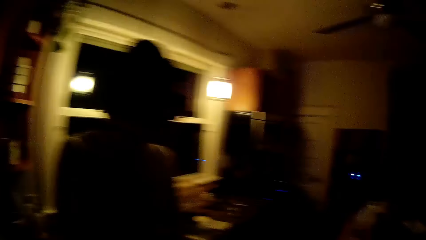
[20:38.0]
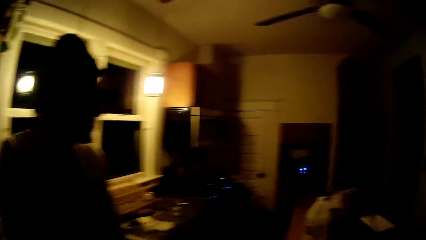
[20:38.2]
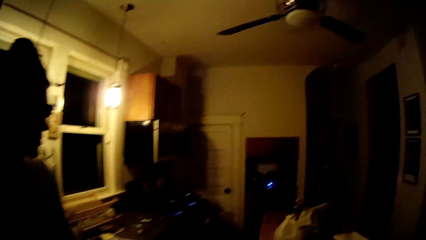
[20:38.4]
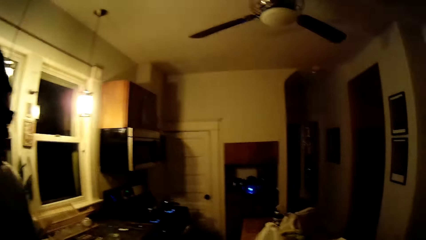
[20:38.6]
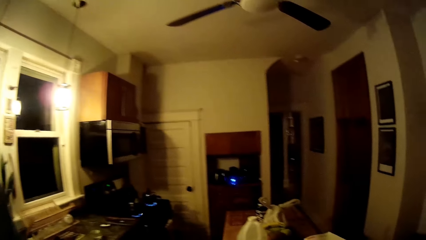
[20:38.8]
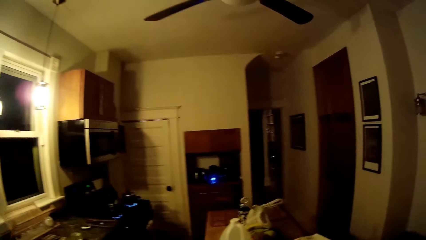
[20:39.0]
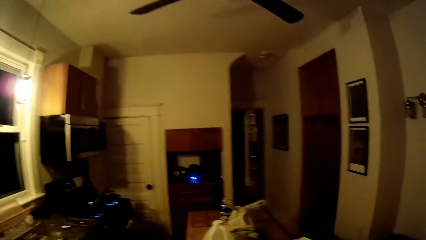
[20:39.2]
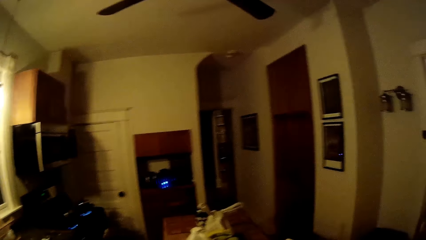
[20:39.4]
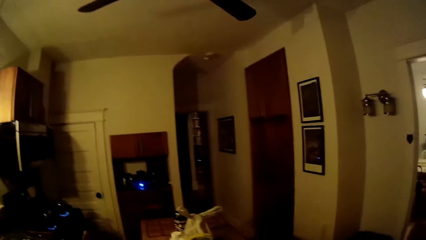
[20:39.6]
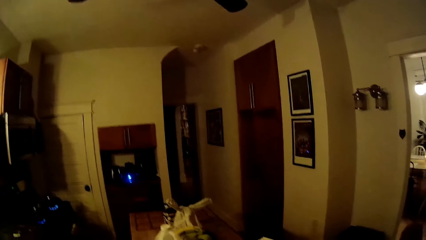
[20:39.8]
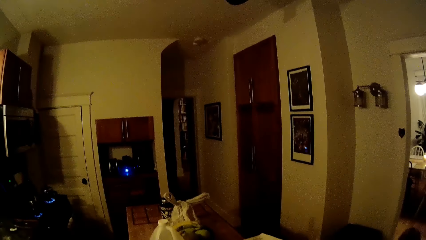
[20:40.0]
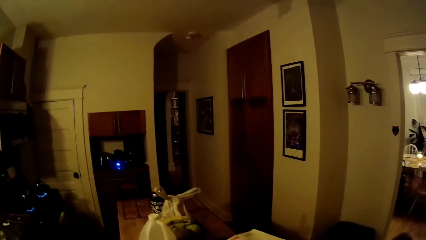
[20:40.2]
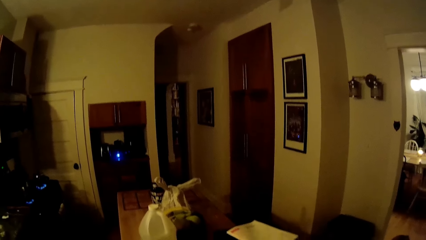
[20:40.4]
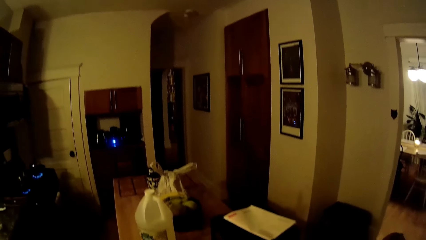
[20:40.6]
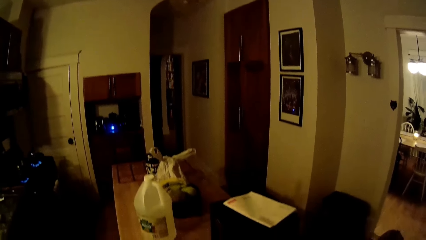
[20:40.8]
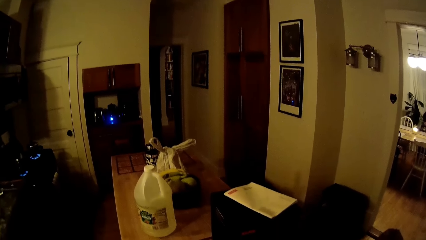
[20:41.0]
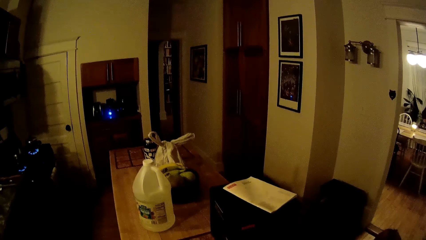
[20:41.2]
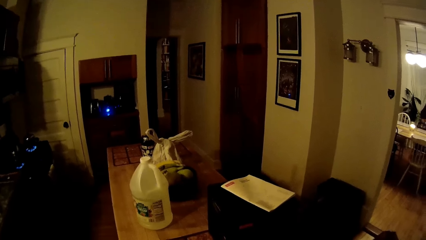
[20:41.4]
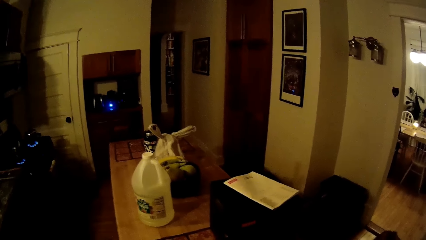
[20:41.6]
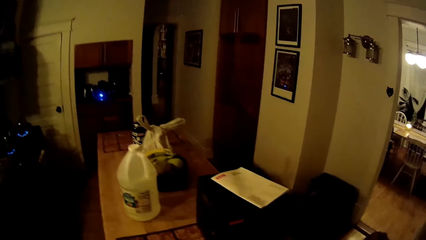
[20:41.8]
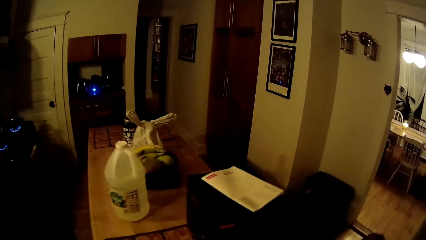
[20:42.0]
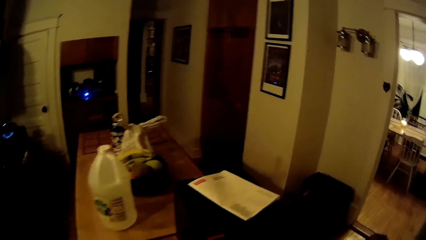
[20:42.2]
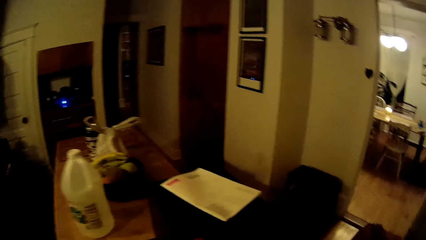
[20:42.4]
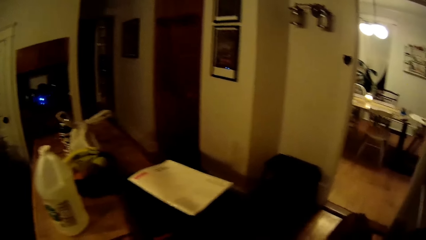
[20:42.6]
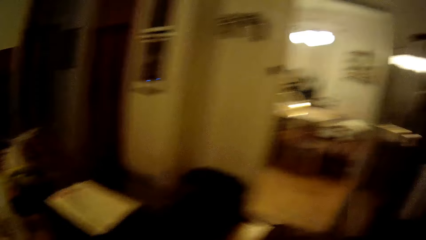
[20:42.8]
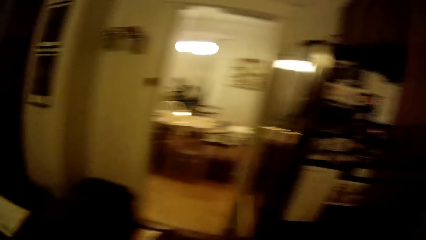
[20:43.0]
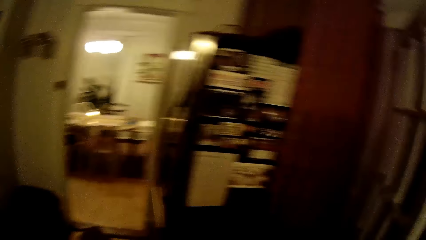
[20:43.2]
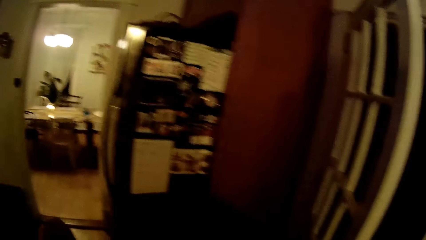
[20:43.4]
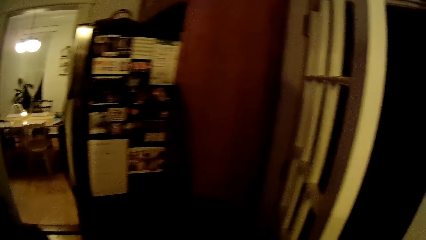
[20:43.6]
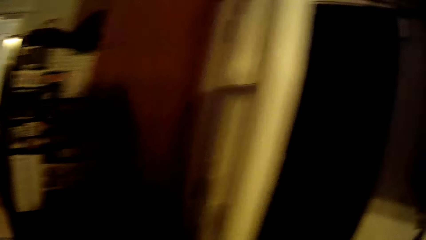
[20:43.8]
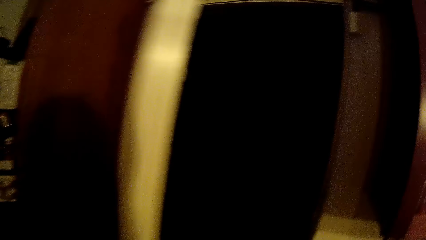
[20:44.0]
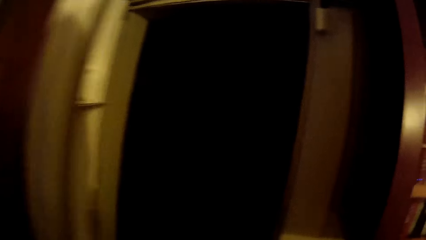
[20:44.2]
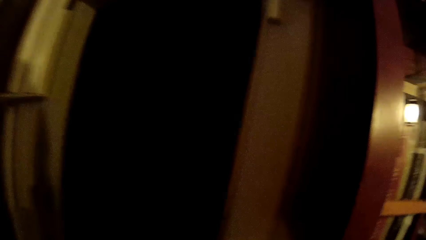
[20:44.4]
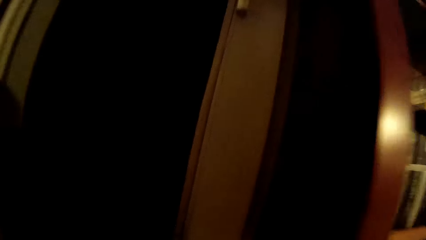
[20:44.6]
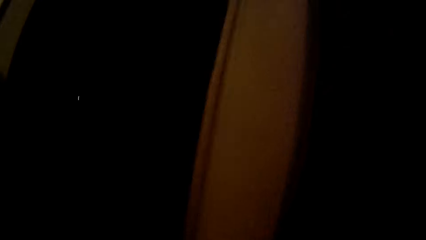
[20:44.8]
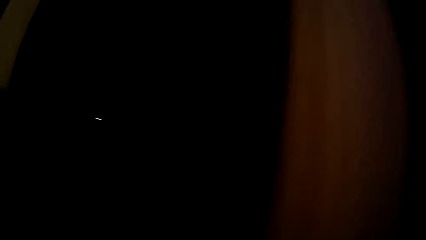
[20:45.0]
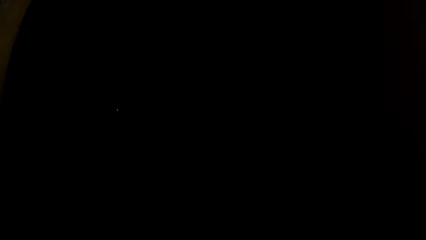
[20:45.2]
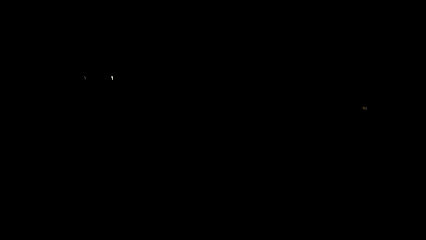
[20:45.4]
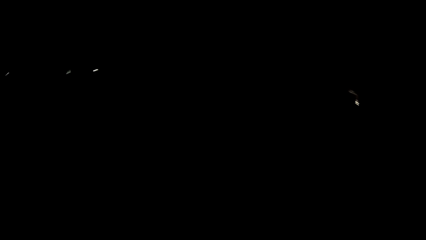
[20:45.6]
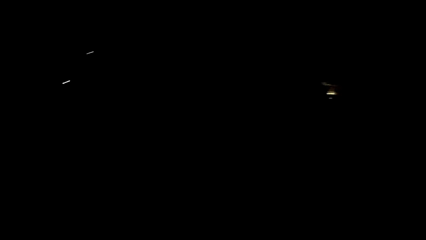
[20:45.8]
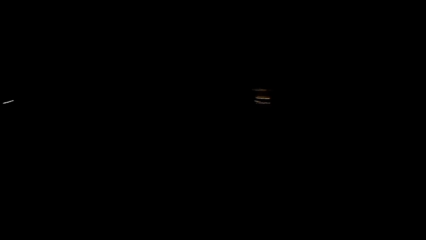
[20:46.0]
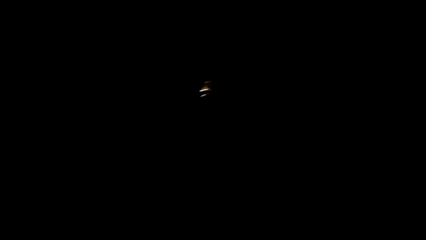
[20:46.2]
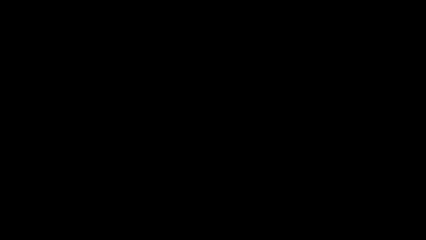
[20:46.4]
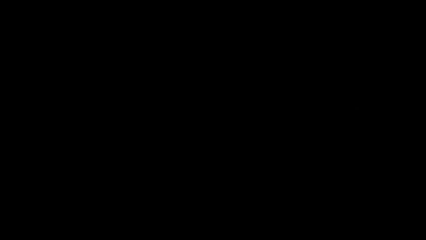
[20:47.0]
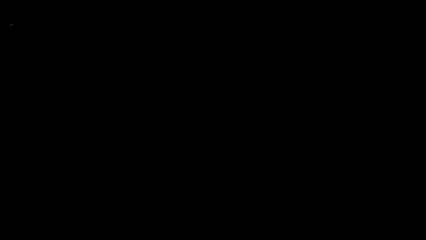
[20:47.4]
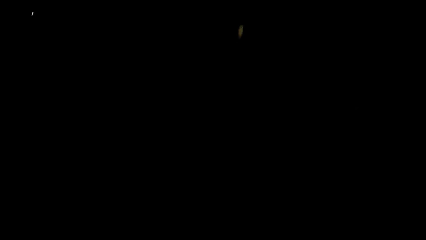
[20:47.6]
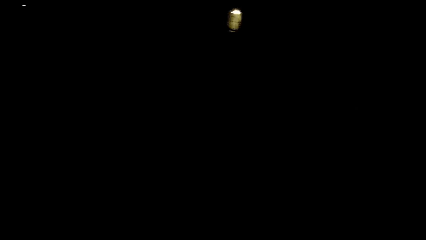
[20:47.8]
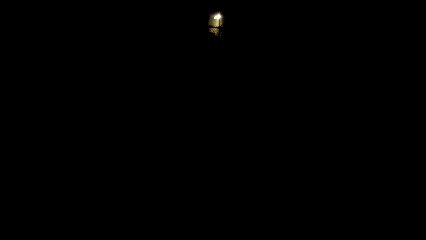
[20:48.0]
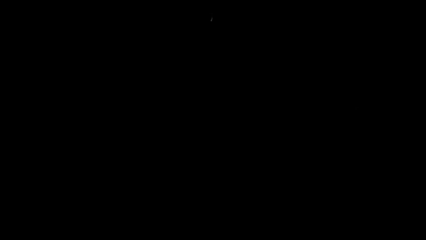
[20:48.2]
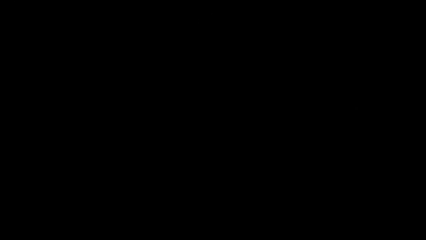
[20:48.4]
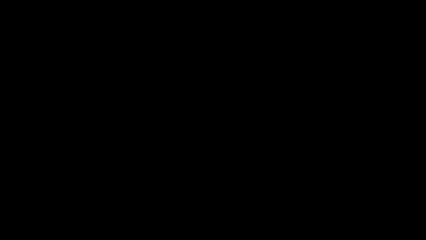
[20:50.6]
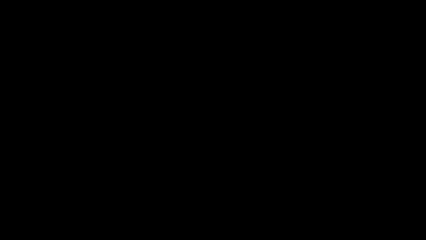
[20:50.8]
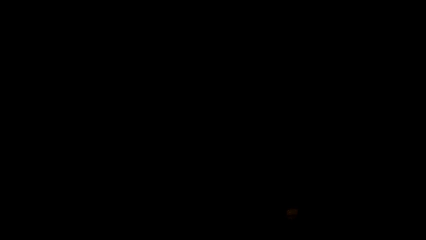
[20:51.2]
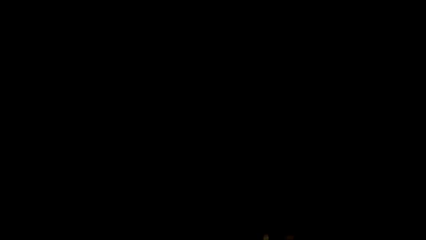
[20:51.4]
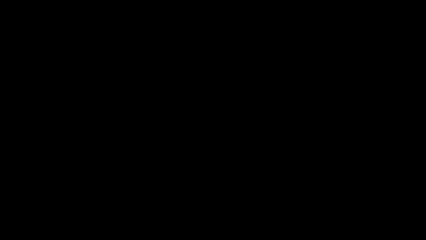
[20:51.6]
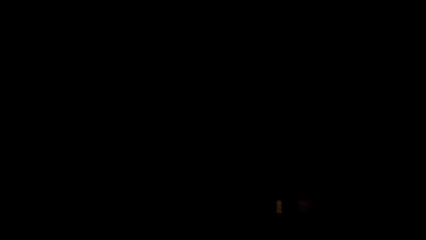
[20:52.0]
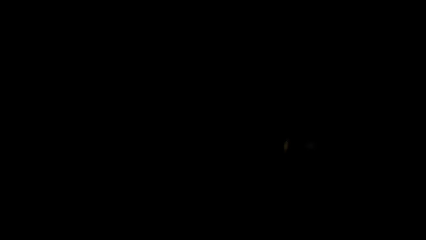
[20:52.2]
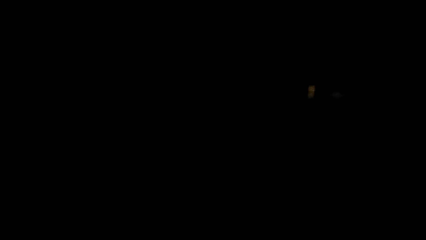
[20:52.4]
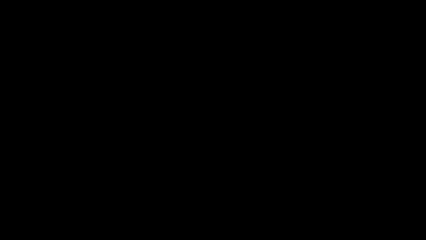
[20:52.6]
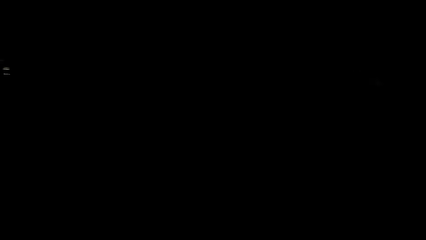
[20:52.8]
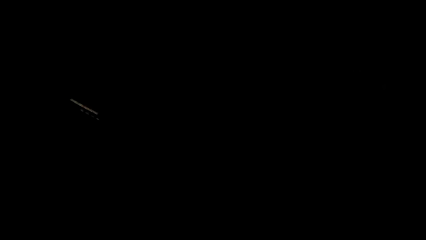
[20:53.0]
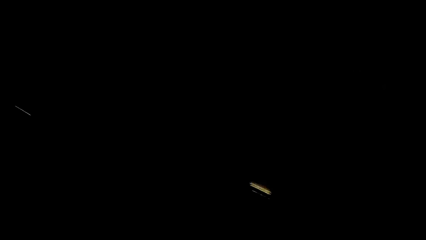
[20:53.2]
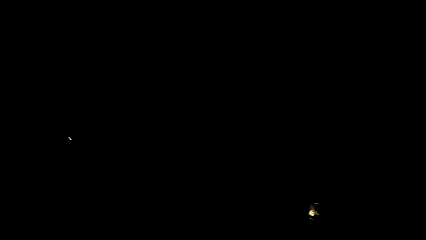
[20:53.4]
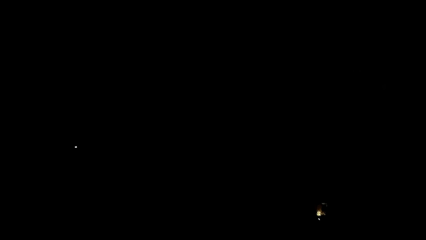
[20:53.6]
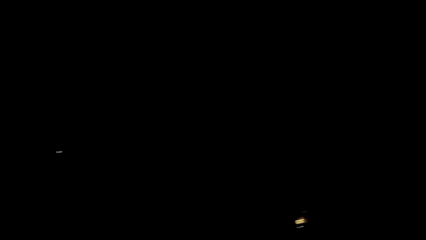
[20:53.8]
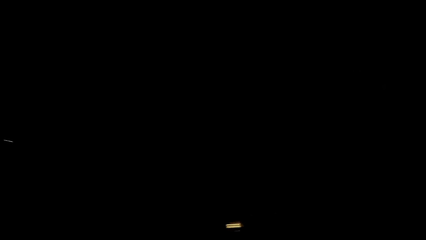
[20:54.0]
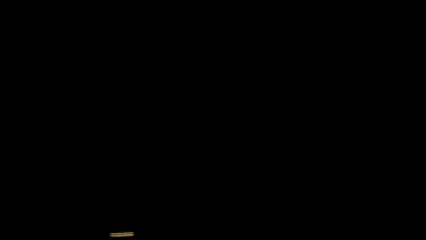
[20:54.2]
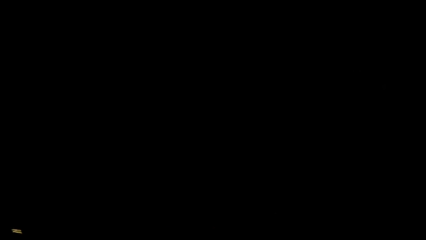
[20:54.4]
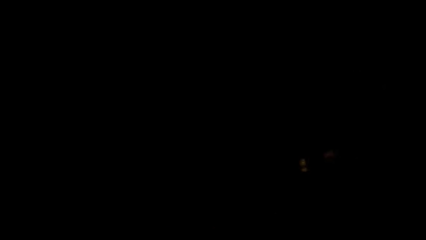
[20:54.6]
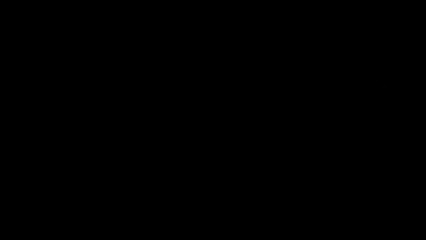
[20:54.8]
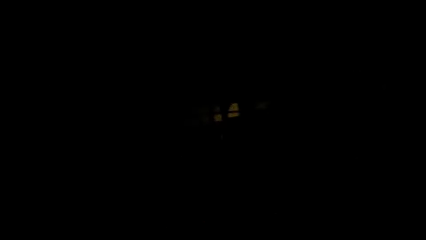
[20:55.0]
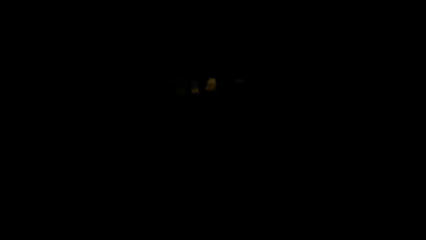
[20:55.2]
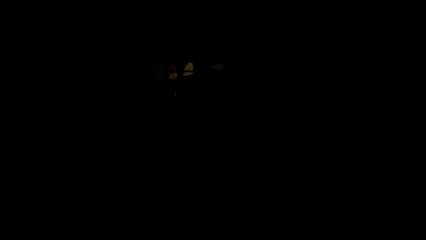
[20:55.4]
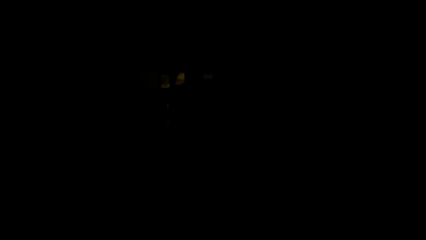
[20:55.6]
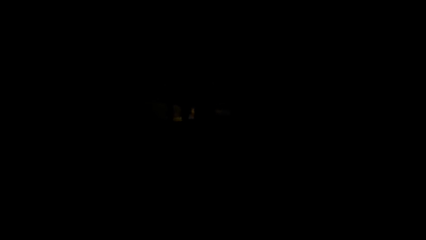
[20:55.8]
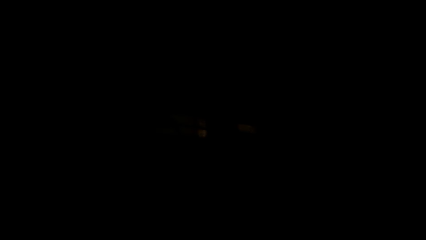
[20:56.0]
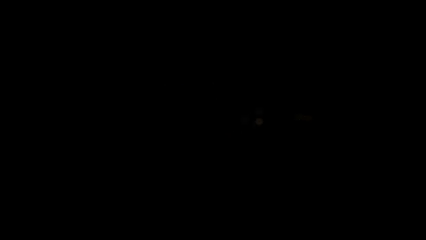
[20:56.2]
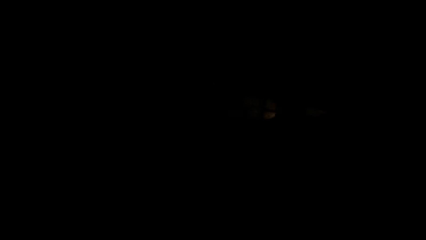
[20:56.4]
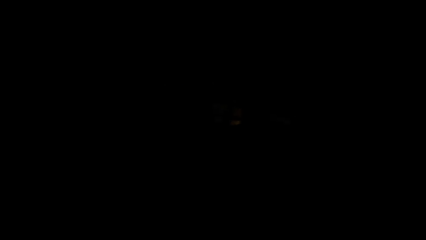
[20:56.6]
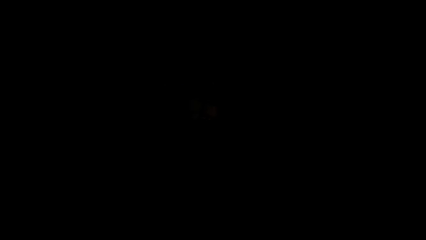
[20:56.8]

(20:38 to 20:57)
The camera wearer looks around. They step forward. They walk into a room from the kitchen. They do something.
